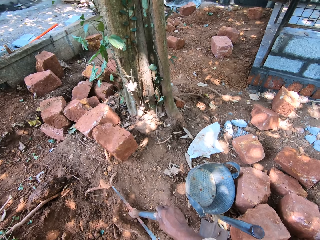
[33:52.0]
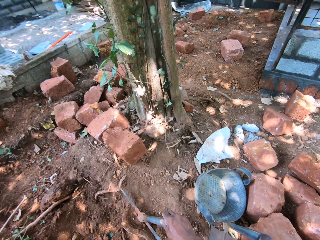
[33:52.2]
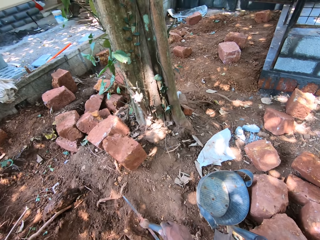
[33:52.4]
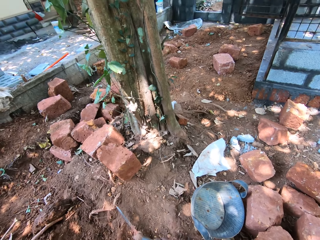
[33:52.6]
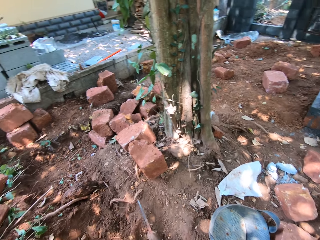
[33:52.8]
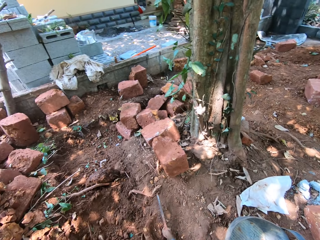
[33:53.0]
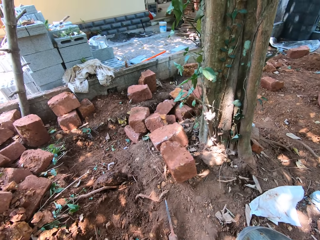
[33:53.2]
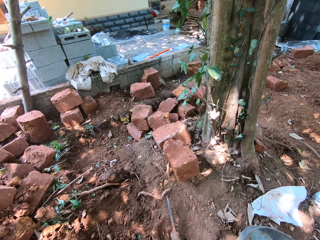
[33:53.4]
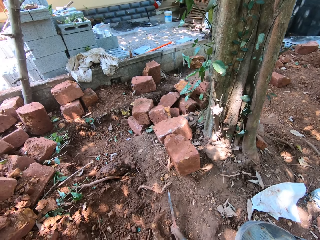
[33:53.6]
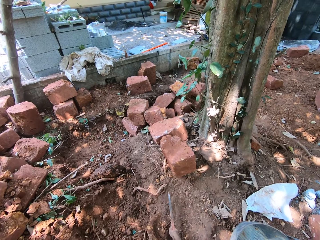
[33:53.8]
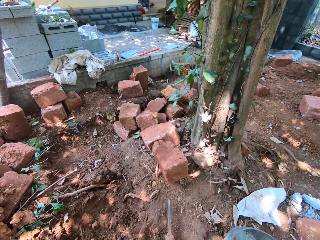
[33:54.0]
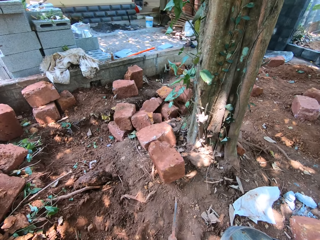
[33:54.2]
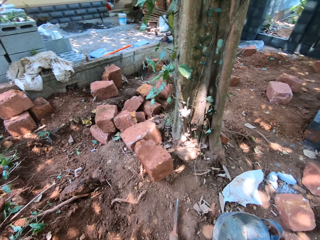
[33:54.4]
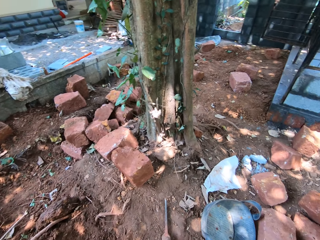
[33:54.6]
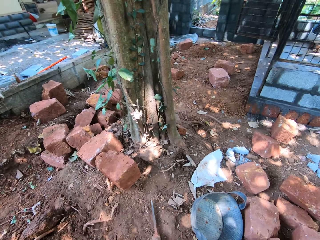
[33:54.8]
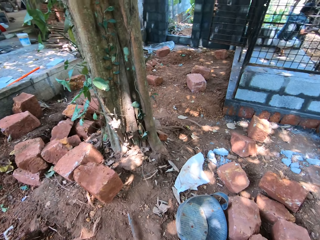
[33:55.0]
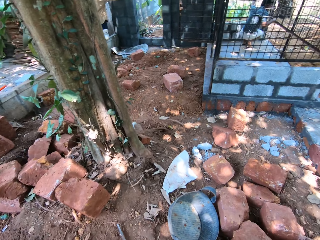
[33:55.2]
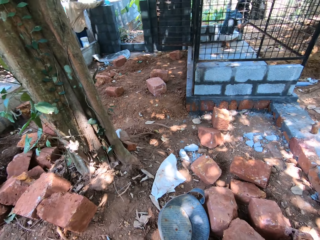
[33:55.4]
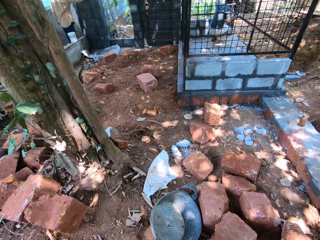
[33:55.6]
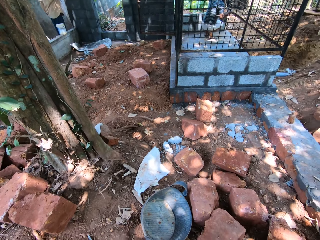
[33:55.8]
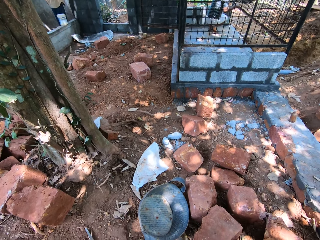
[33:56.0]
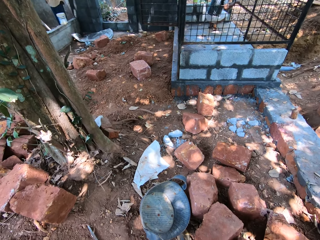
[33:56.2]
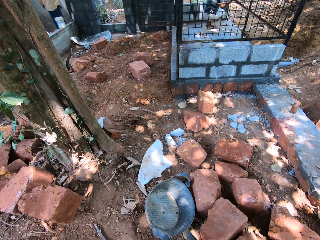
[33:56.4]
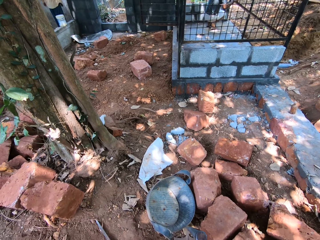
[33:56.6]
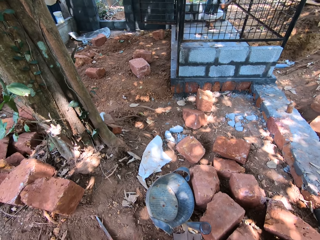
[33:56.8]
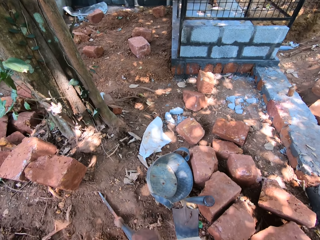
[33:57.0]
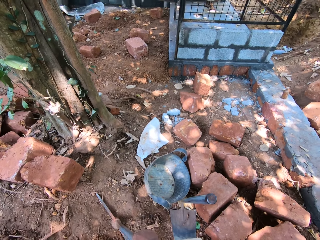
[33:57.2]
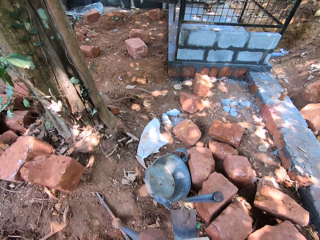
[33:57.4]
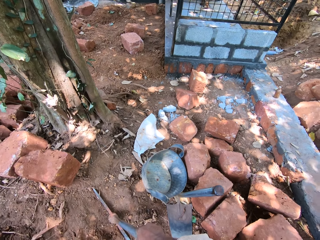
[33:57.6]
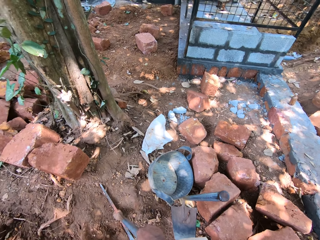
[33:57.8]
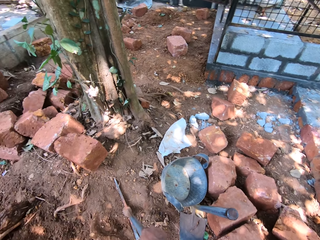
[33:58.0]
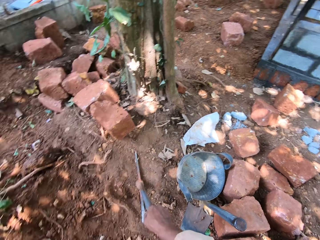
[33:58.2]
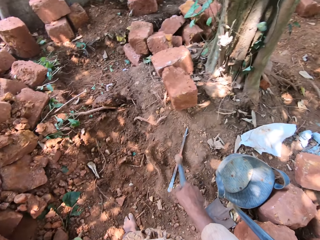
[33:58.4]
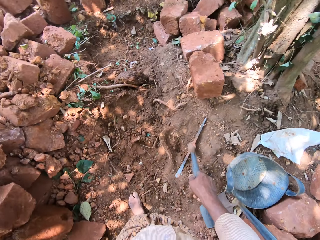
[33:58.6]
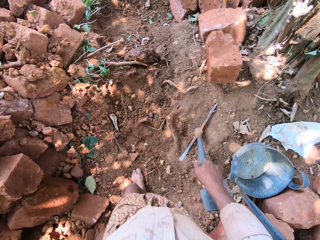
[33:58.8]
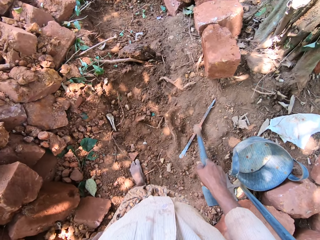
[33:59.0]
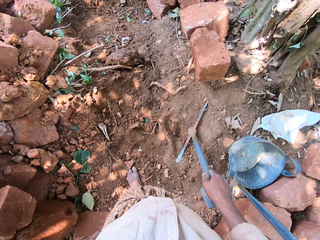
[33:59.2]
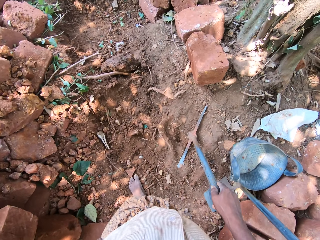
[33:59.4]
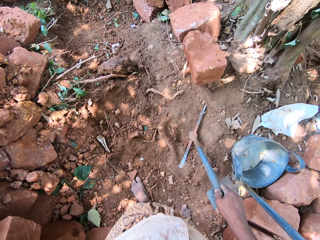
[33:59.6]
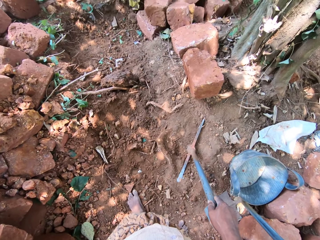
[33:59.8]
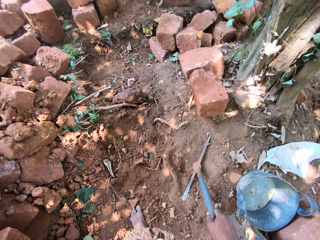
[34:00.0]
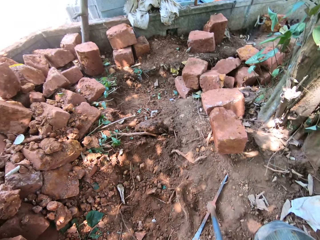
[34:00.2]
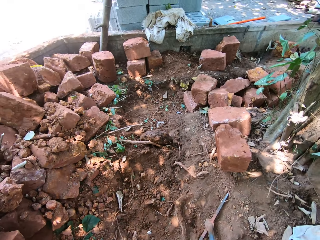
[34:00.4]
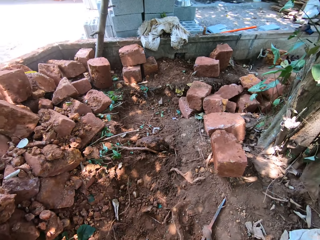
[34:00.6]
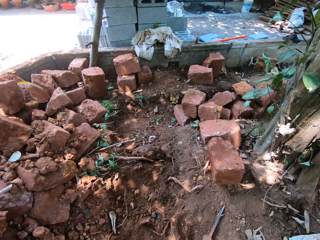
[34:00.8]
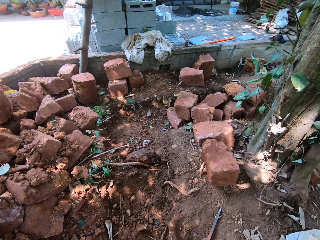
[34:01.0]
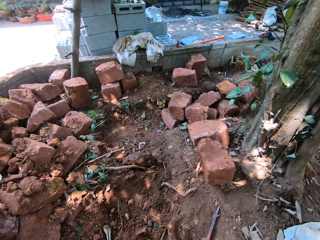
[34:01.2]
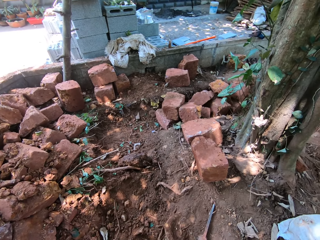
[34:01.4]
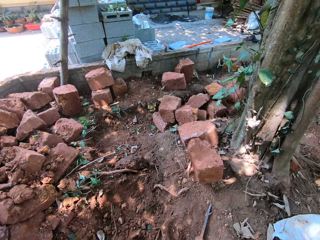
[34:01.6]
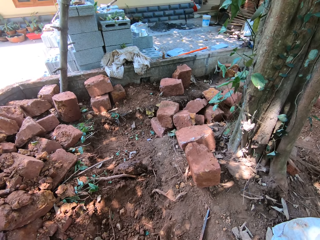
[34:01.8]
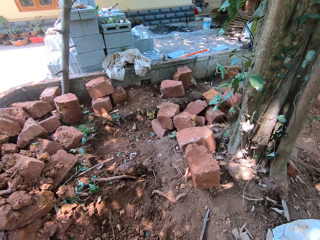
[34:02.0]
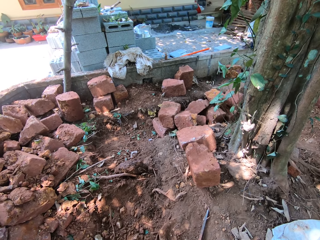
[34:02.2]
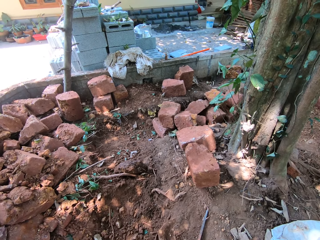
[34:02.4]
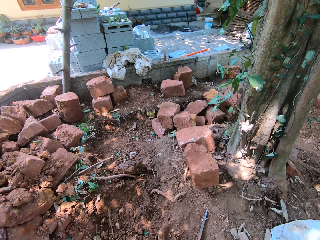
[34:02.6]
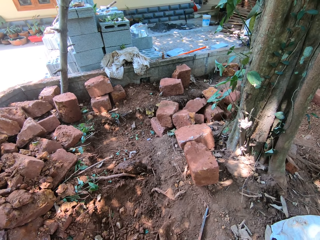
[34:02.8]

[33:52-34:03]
The camera wearer moves the pickaxe on the floor with his right hand.

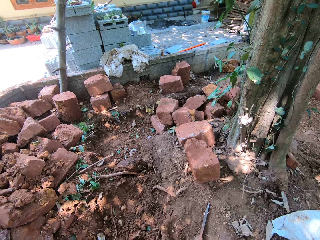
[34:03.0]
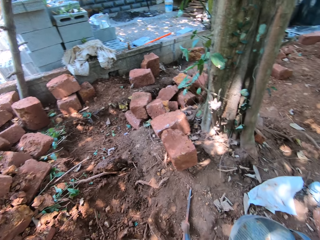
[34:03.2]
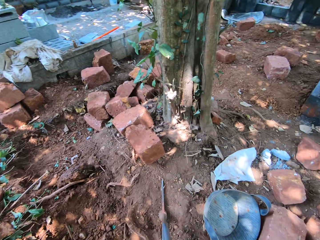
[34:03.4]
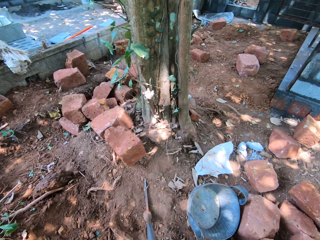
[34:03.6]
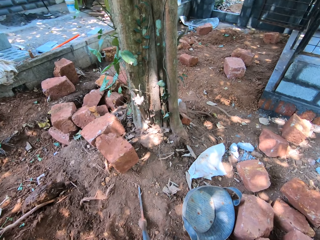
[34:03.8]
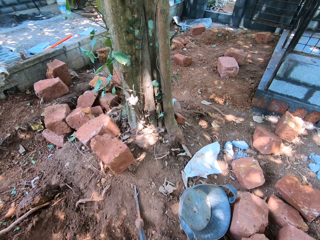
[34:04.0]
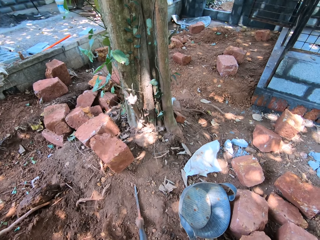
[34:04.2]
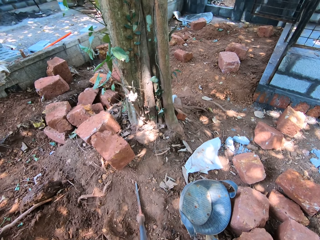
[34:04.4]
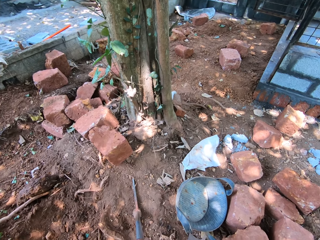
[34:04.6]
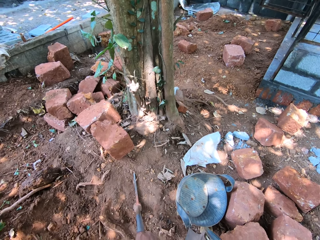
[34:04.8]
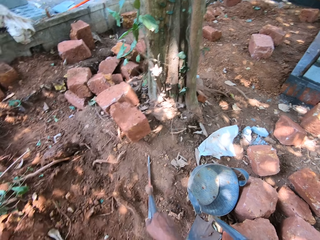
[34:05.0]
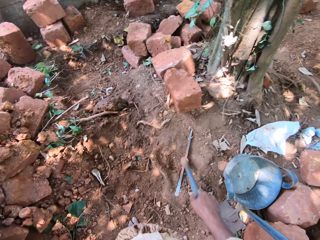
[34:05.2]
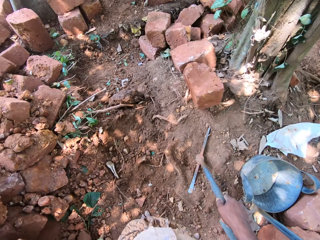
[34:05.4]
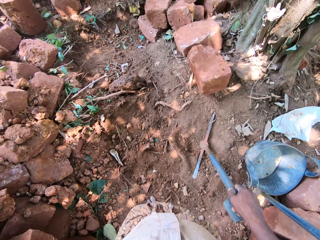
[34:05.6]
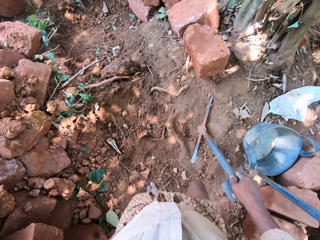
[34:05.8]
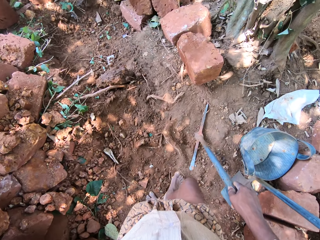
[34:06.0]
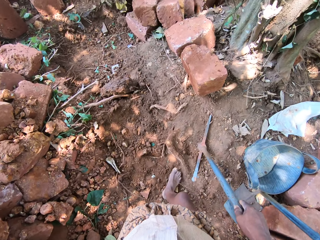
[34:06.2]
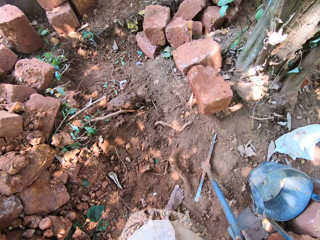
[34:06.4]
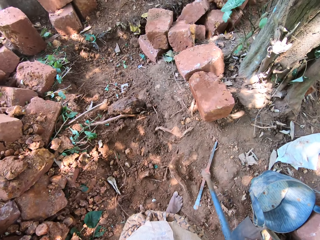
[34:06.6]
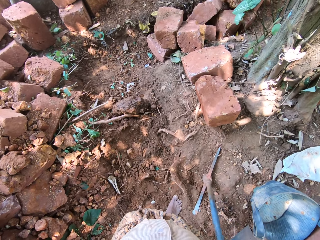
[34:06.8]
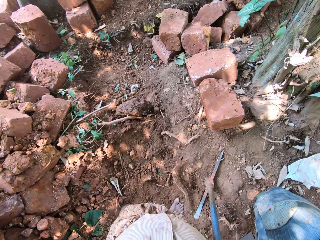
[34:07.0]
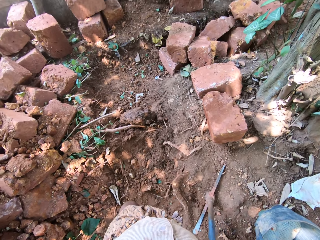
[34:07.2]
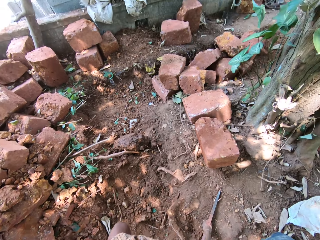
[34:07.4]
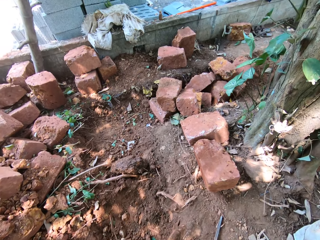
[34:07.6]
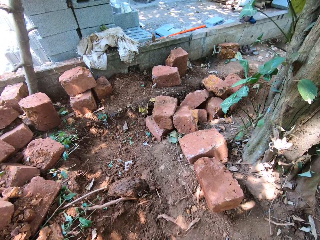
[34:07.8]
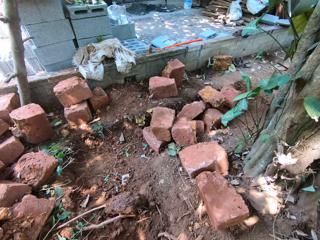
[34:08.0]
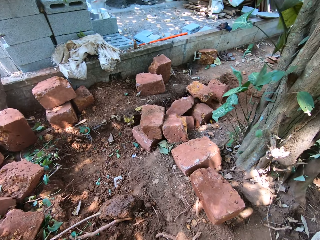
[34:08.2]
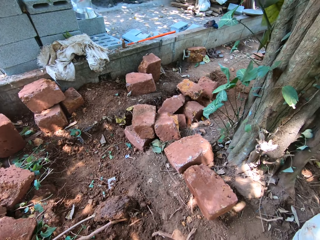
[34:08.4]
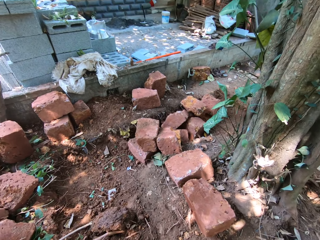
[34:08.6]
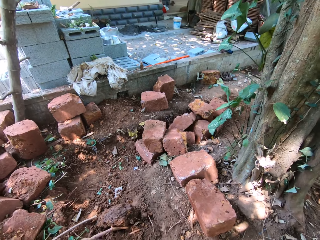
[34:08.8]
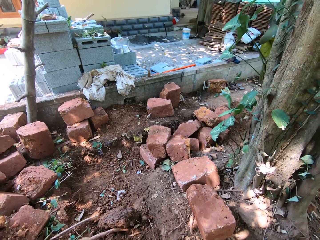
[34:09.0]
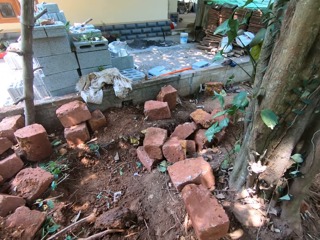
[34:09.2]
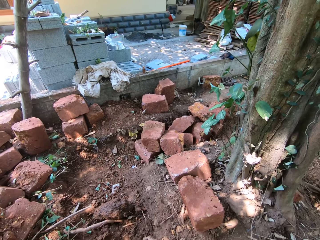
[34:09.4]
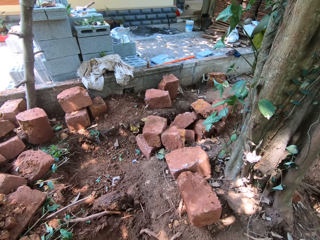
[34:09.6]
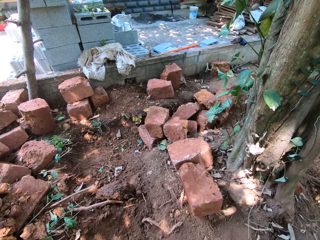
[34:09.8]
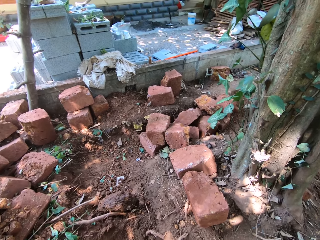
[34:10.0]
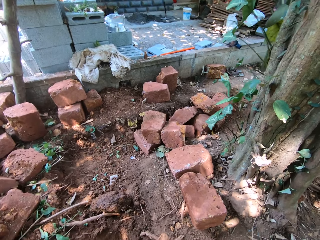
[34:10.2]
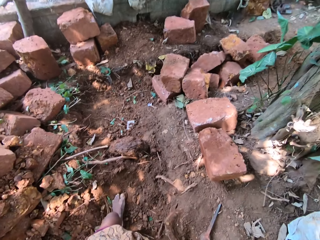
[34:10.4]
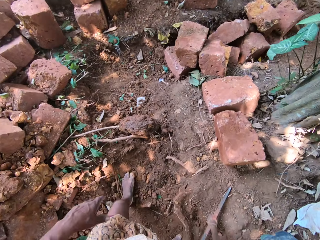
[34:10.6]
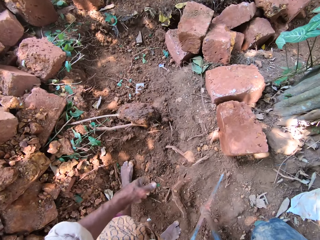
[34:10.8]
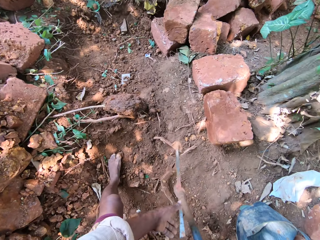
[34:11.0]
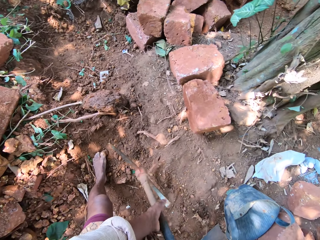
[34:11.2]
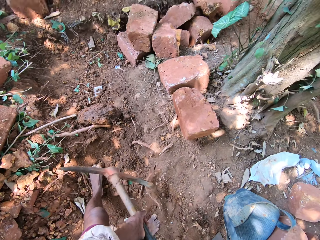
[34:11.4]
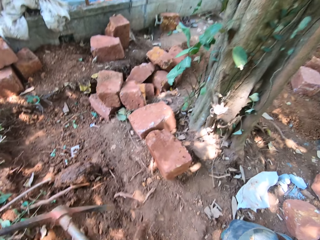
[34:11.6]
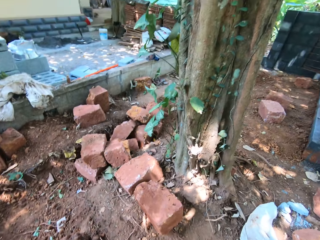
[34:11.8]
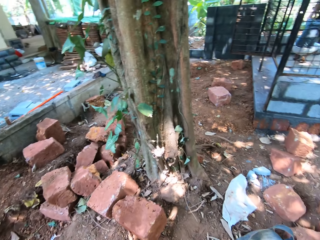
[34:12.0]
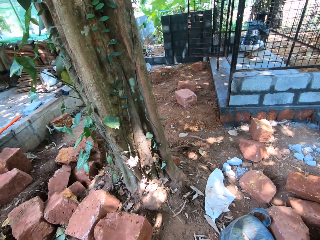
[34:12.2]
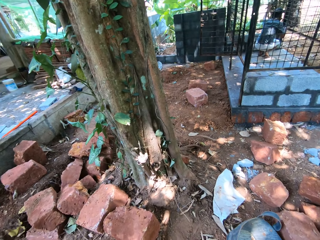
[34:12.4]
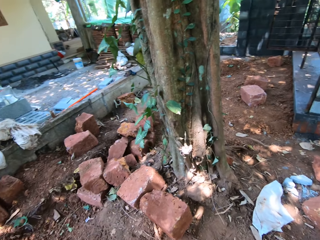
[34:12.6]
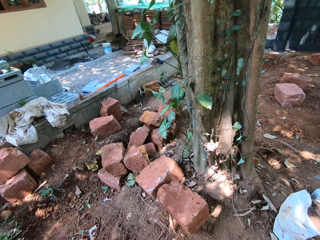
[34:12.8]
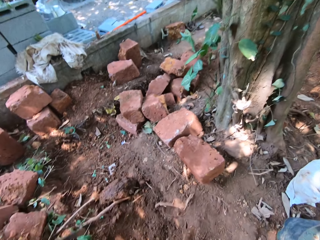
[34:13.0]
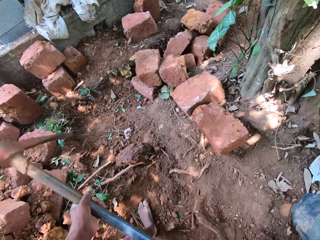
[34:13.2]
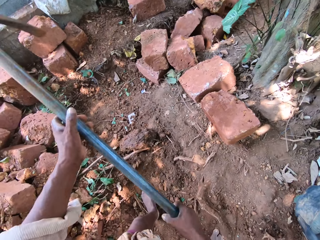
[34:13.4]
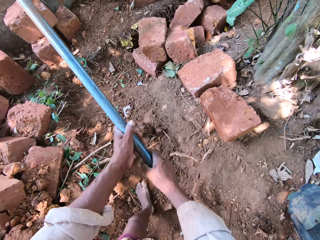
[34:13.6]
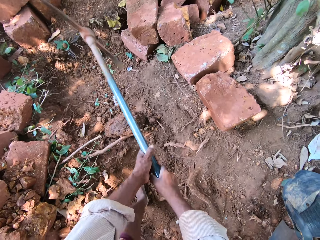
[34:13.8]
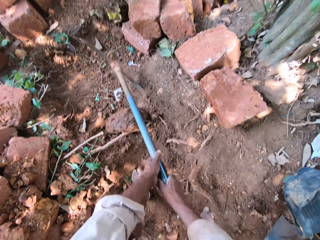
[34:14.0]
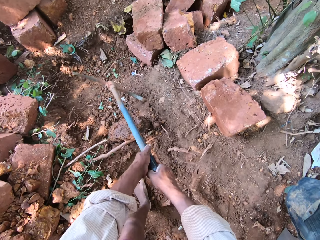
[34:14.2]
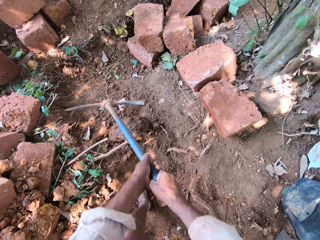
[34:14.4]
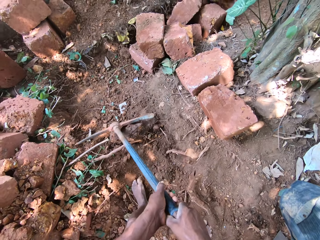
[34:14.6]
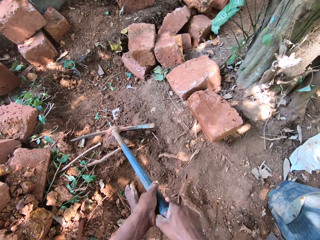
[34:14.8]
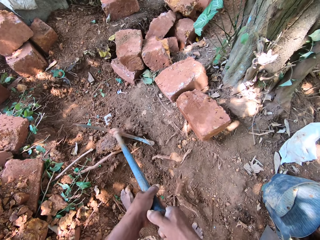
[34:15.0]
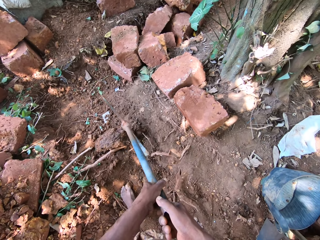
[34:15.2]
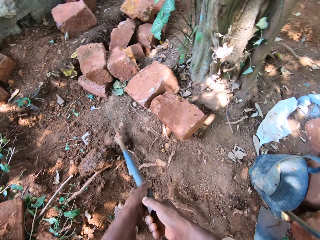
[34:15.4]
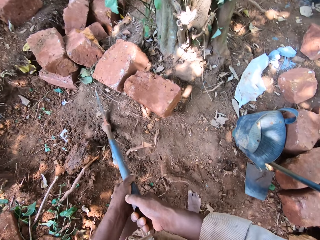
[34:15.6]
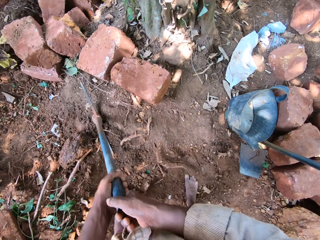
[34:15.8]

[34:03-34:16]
The camera wearer walks around. He lifts the pickaxe from the floor with his right hand. He holds the pickaxe with both hands. He digs the floor with the pickaxe in his hands.
